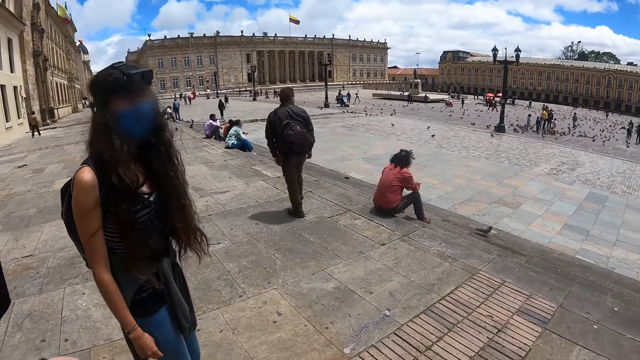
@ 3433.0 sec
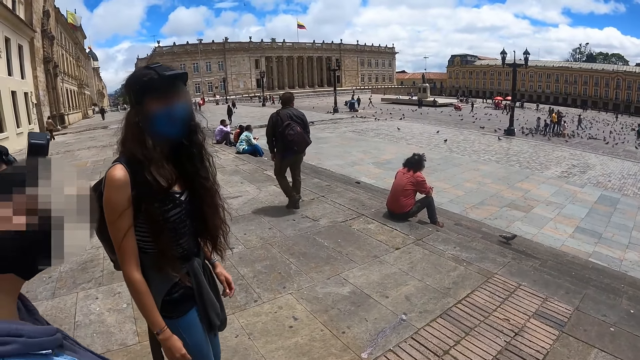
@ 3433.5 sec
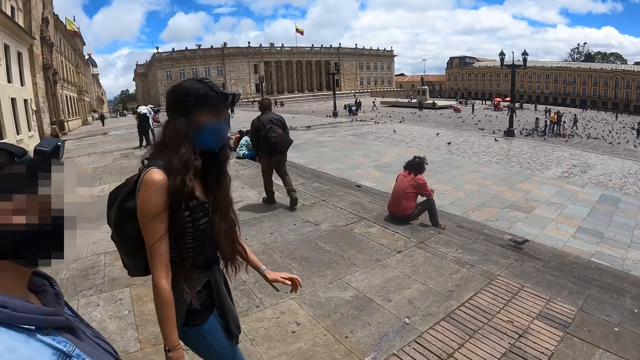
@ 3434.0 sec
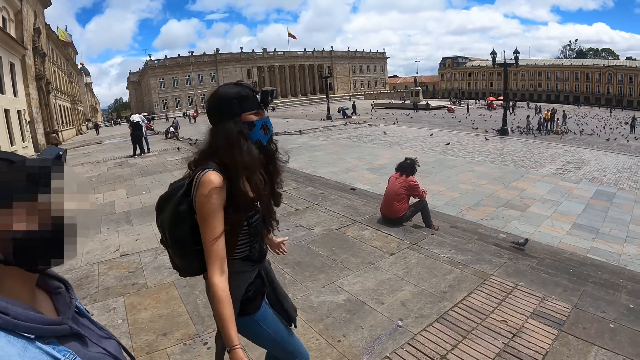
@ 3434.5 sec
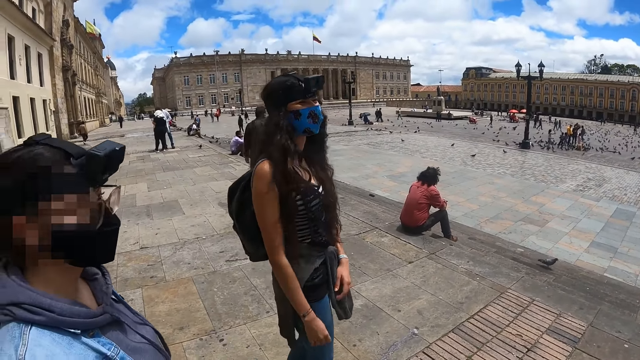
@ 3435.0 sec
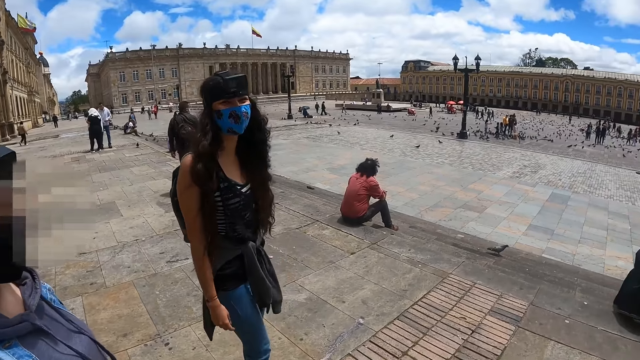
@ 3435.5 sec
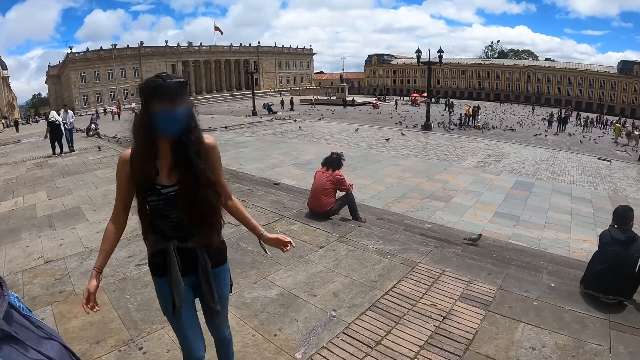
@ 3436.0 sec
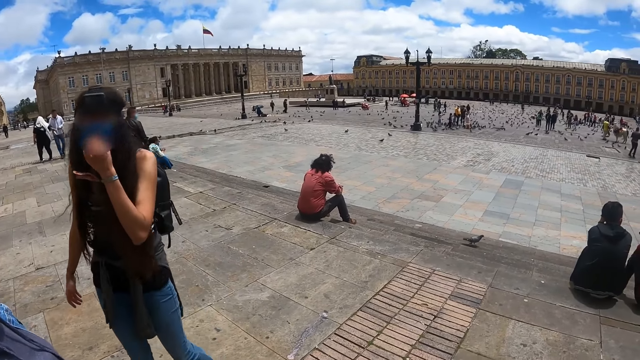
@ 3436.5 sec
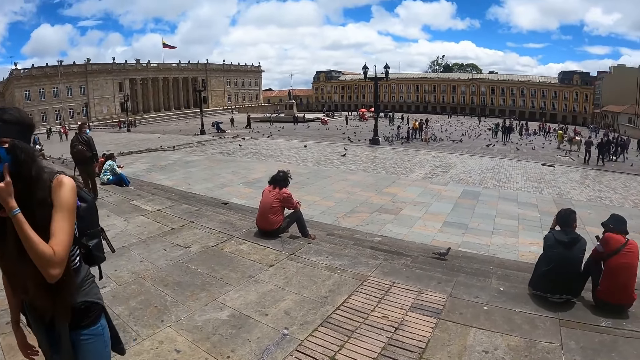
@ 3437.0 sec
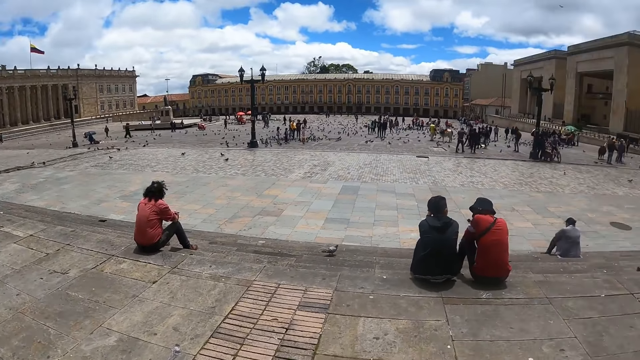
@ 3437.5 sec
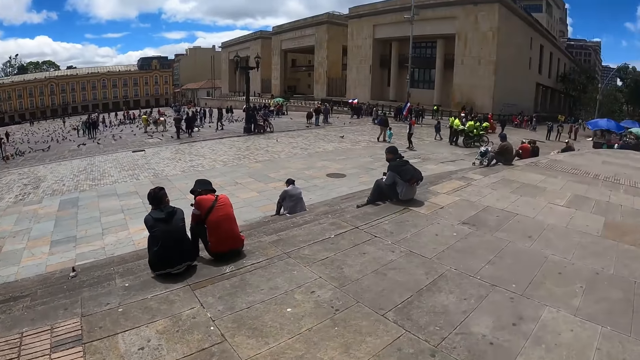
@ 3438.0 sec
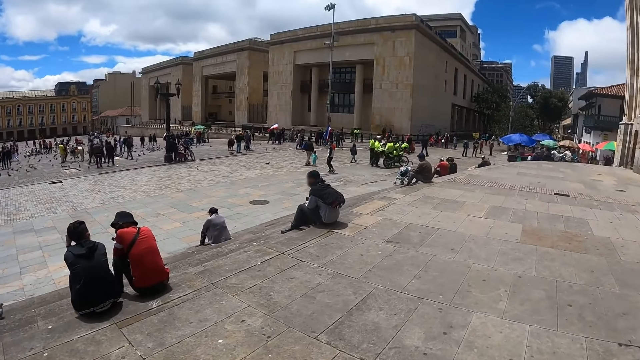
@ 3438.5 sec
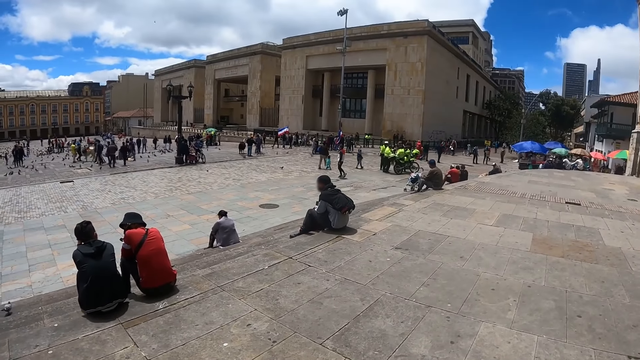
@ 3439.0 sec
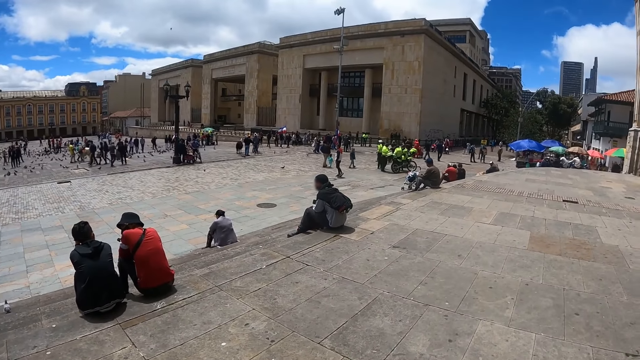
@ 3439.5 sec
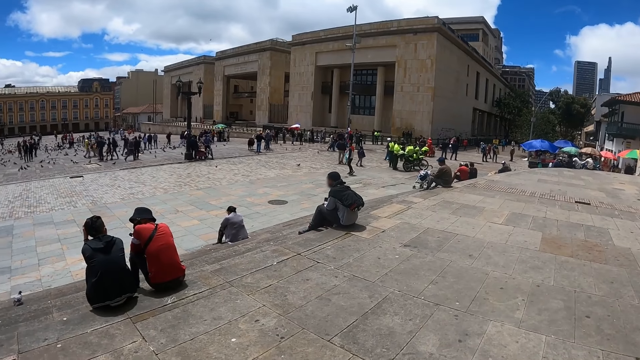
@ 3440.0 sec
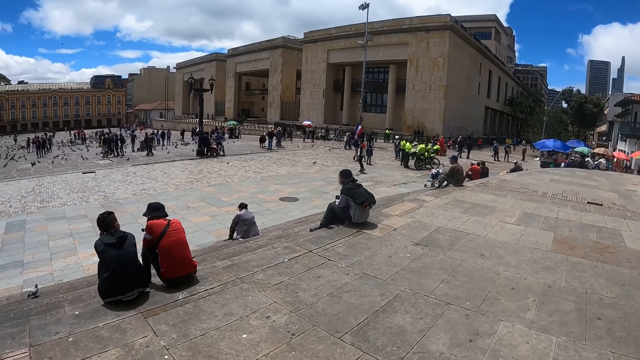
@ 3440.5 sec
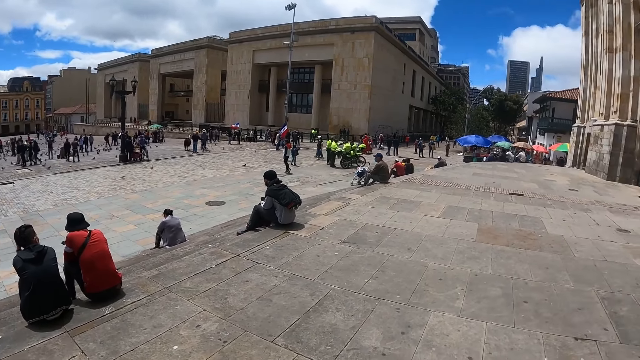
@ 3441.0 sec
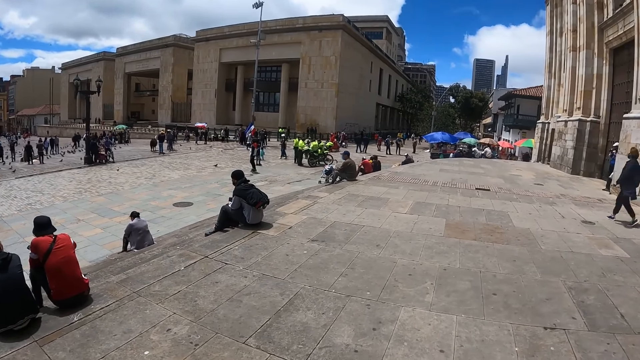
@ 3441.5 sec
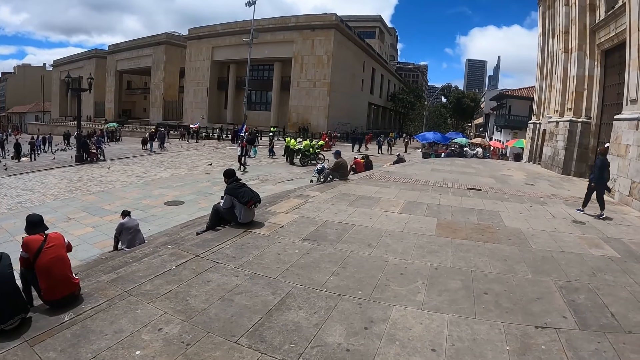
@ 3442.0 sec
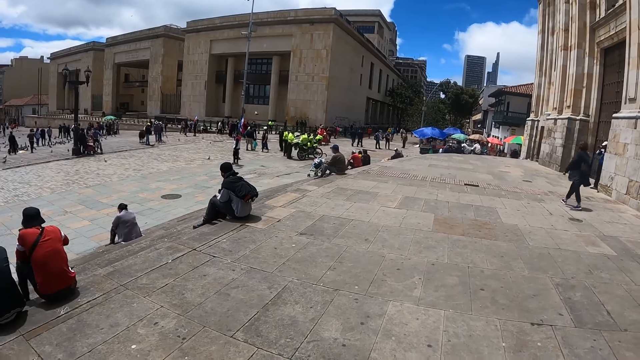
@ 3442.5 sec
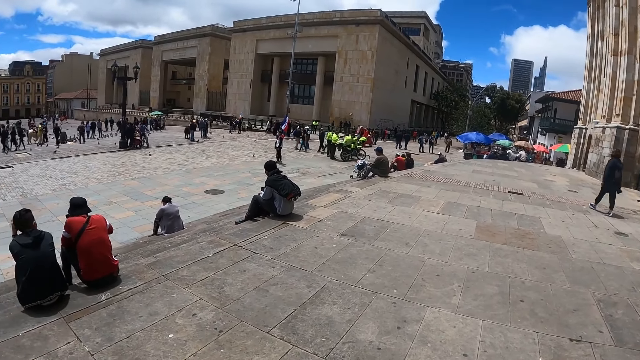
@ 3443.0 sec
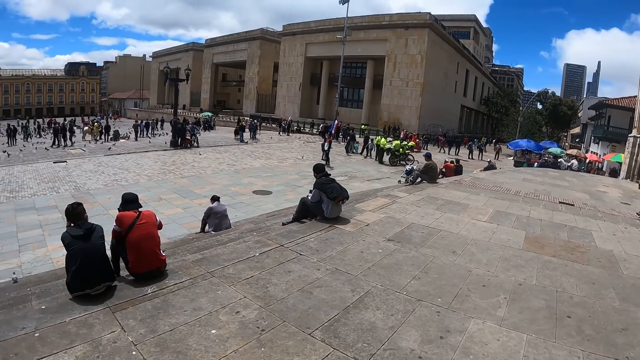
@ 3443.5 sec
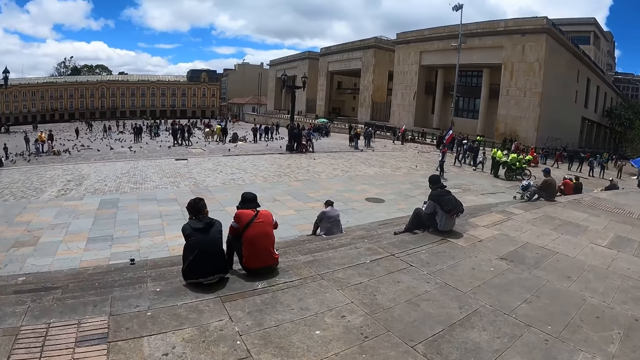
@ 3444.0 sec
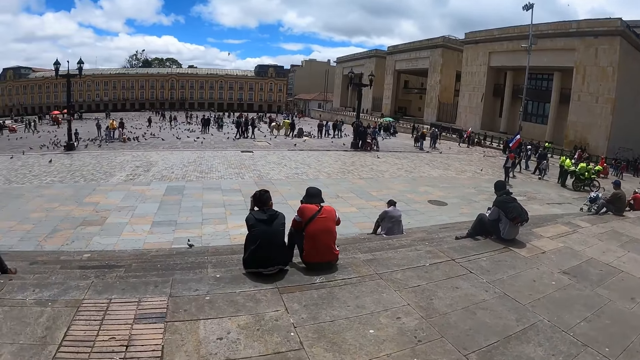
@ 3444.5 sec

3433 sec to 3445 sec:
A woman walks around. The camera wearer looks around.

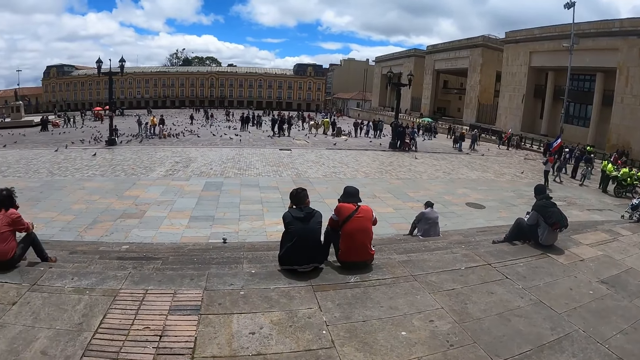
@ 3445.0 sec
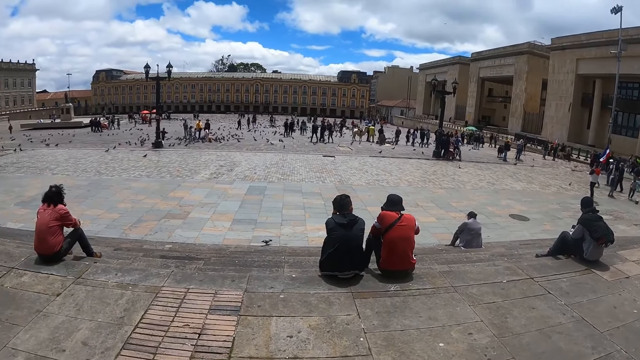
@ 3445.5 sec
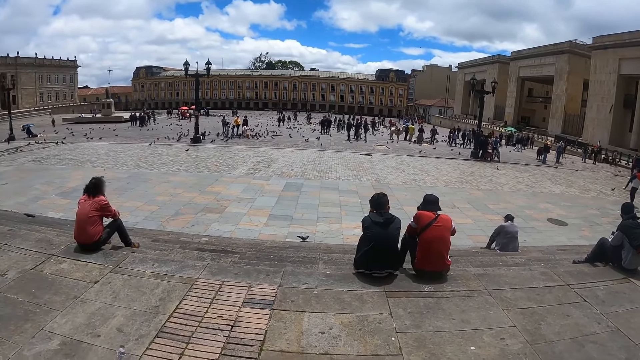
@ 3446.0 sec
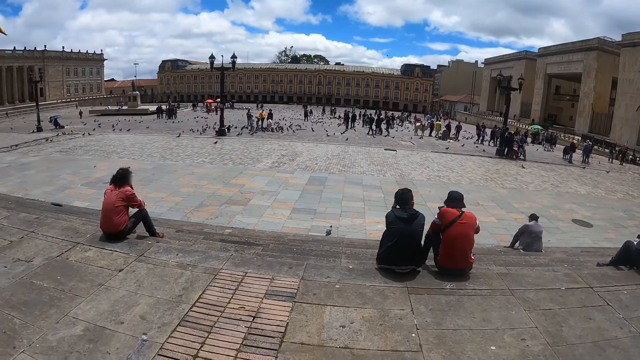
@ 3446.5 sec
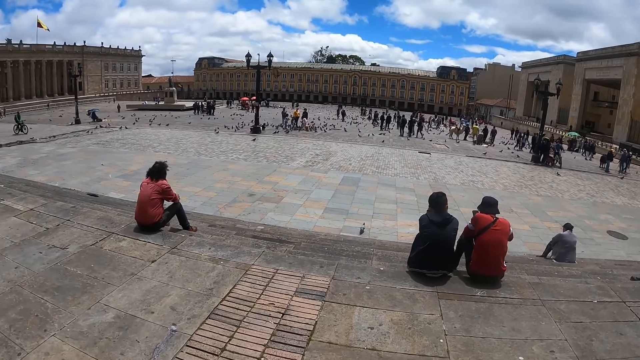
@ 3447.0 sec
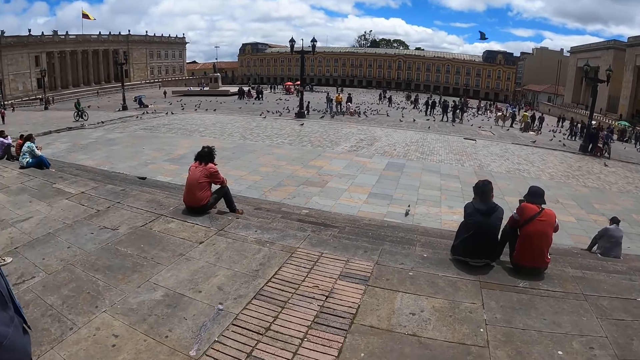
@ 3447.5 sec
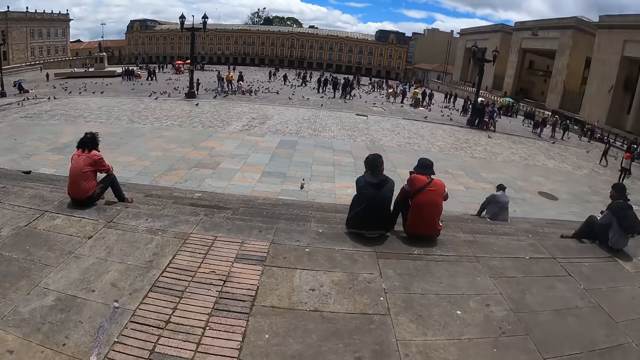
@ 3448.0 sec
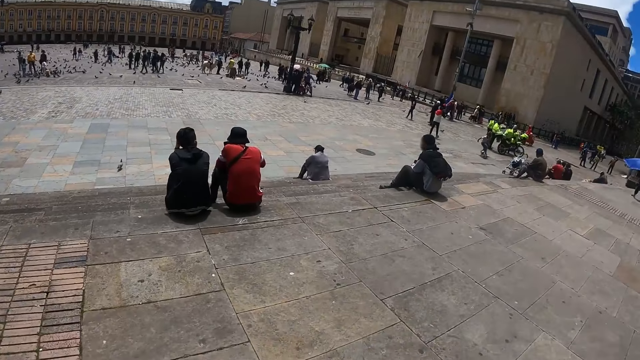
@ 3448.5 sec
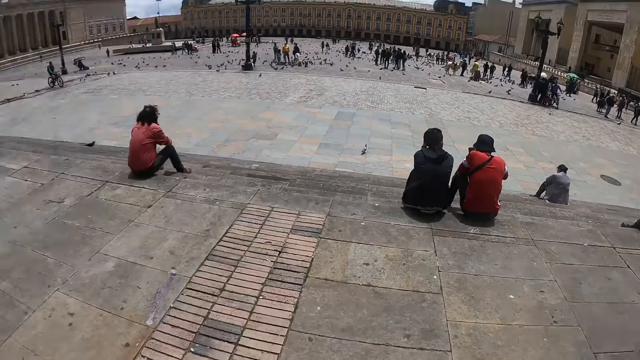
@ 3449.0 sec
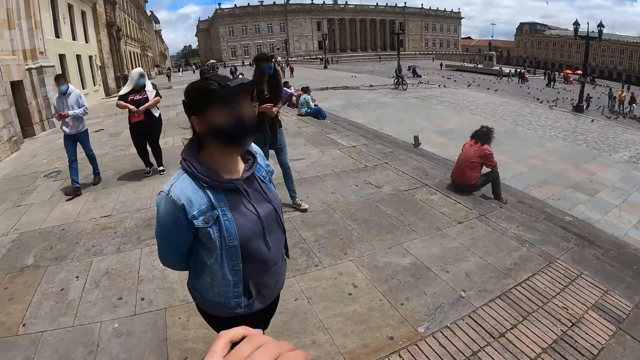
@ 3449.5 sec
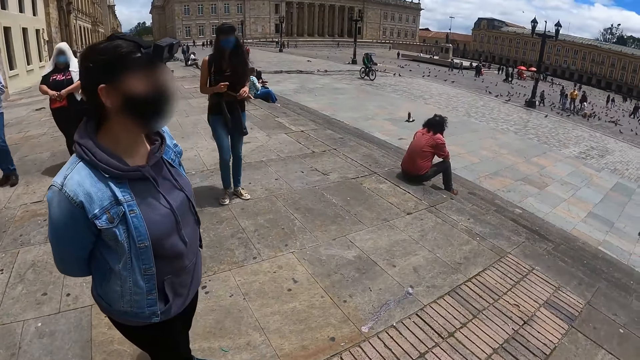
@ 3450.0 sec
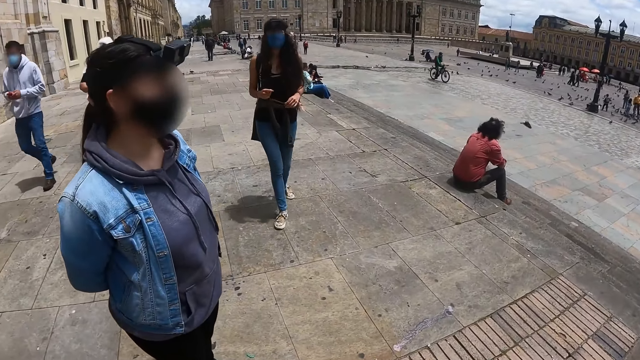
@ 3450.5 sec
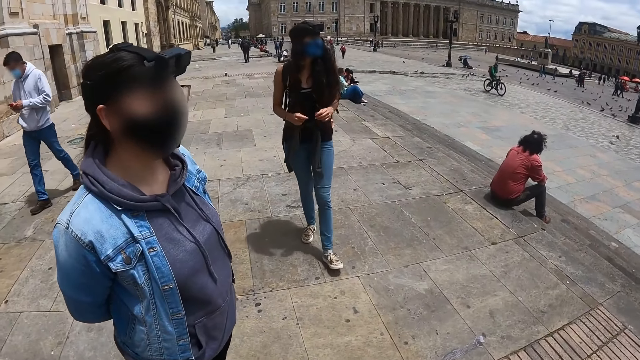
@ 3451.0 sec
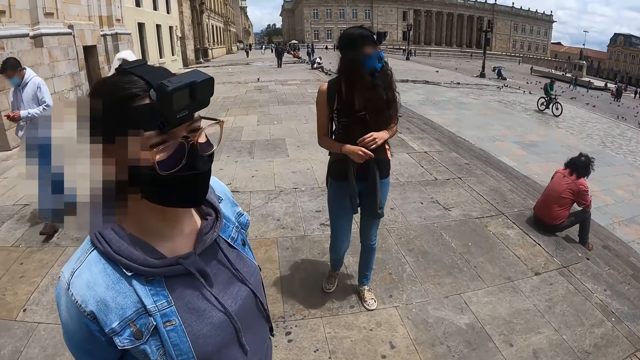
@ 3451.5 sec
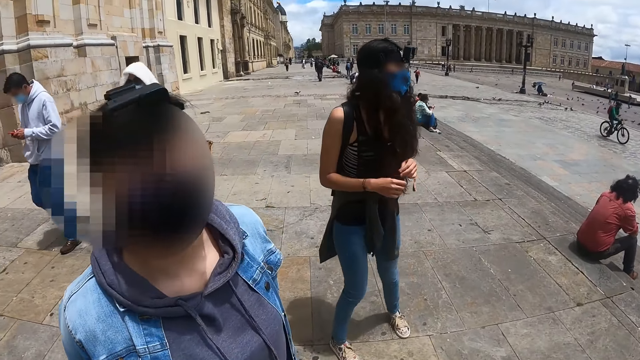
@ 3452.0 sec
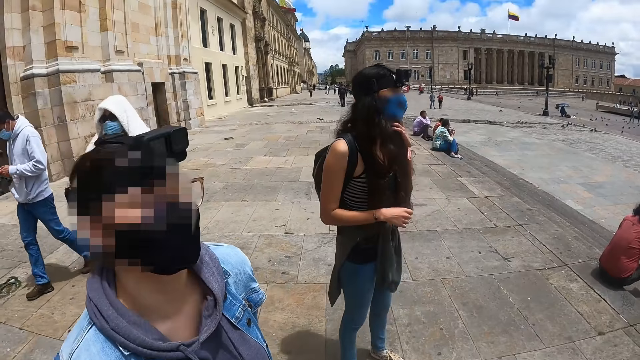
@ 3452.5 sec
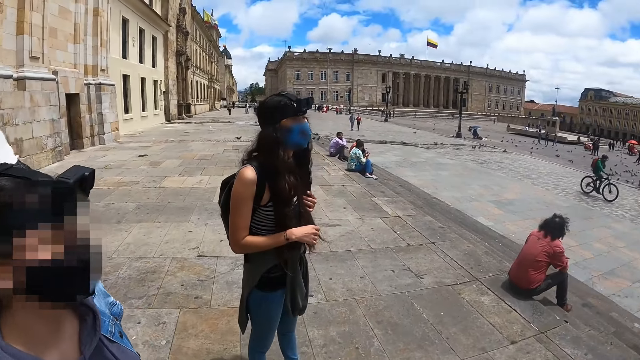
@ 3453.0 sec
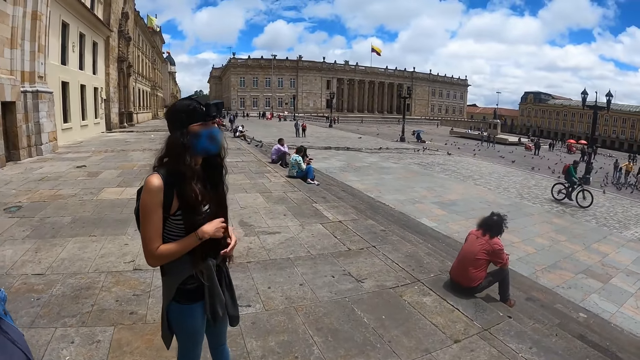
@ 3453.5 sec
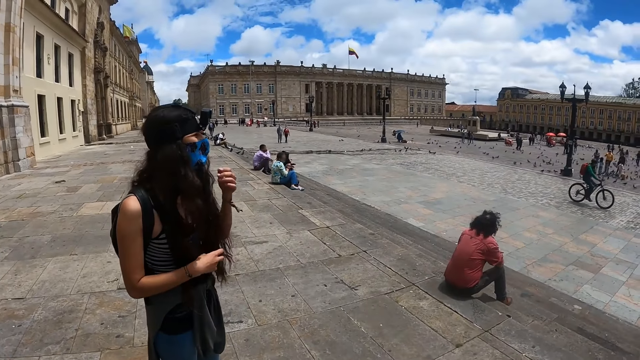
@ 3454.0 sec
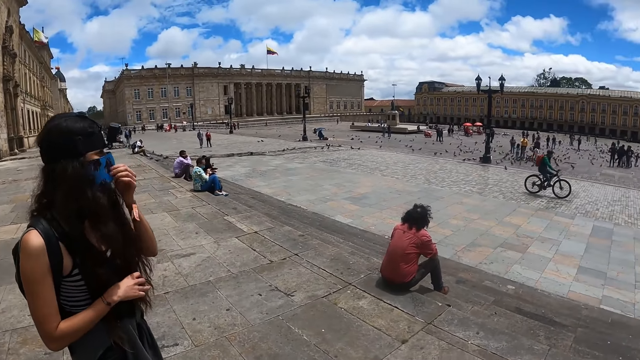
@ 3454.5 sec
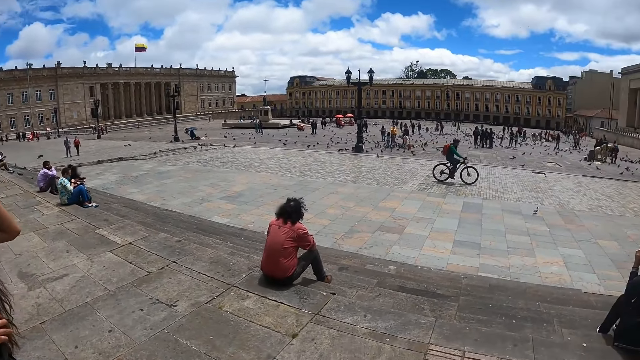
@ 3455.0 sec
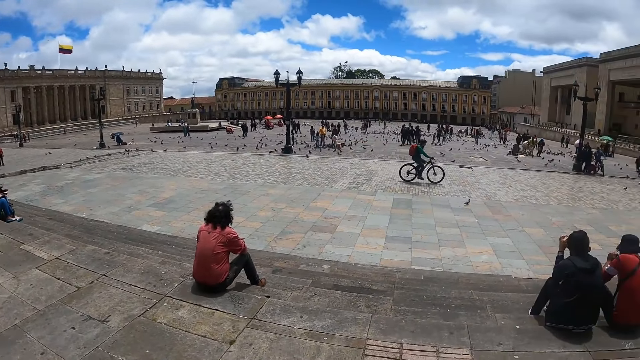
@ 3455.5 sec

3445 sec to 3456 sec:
The camera wearer talks to a woman. The woman touches the mask.
